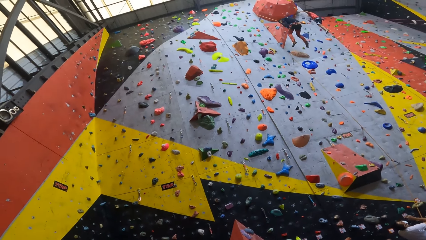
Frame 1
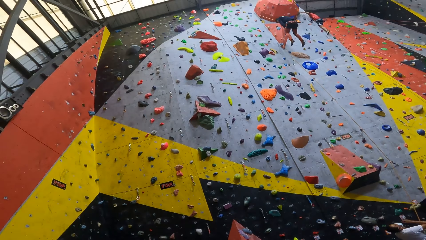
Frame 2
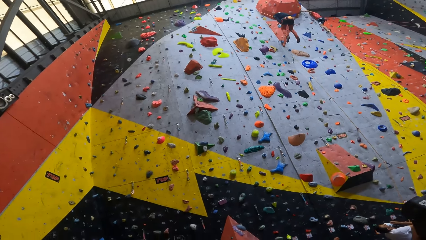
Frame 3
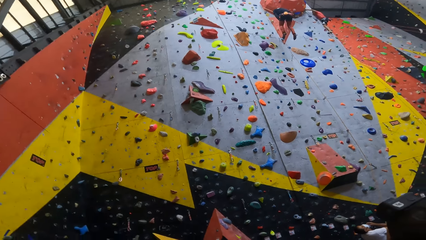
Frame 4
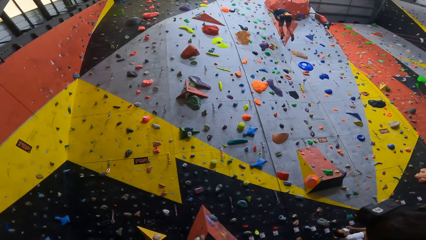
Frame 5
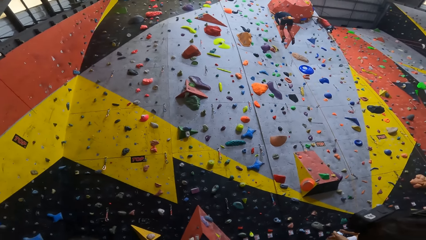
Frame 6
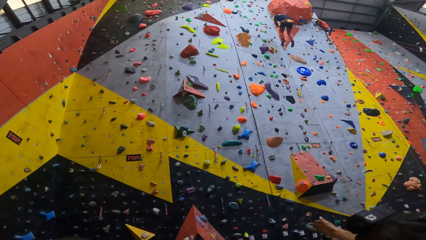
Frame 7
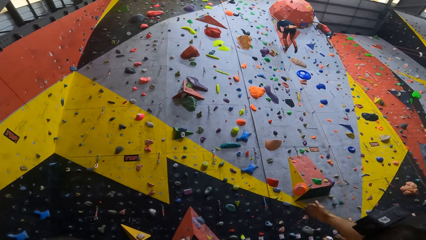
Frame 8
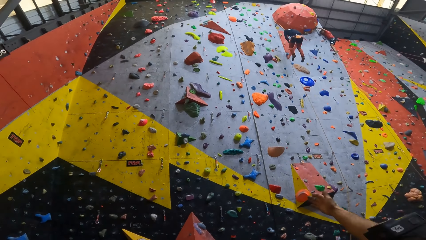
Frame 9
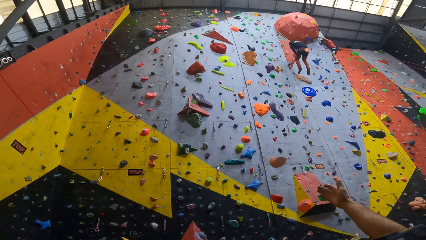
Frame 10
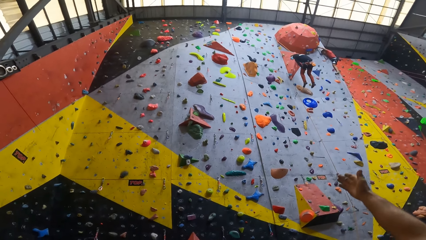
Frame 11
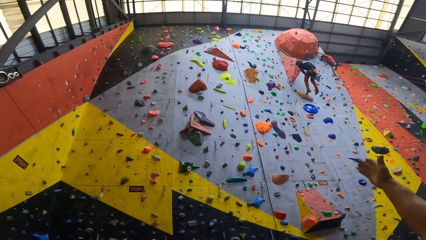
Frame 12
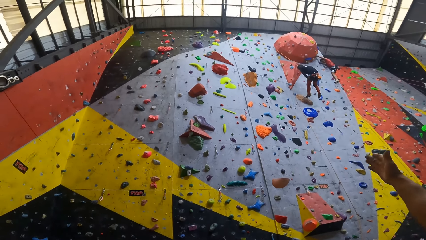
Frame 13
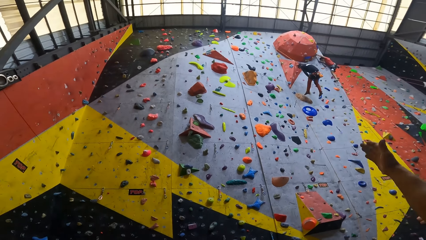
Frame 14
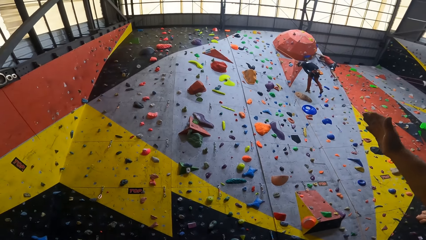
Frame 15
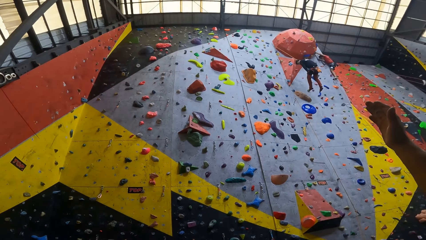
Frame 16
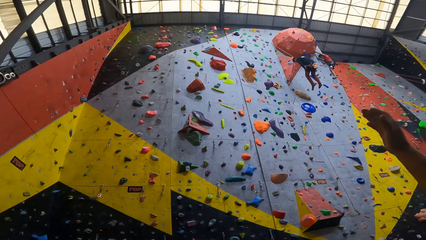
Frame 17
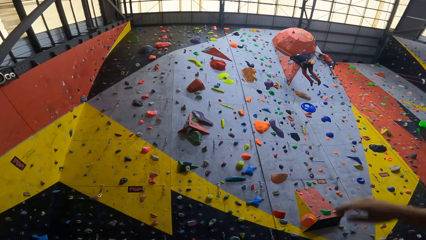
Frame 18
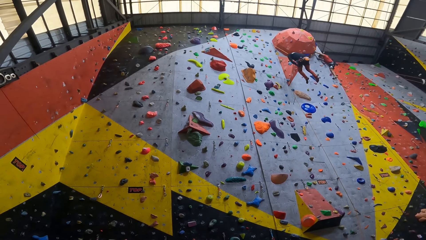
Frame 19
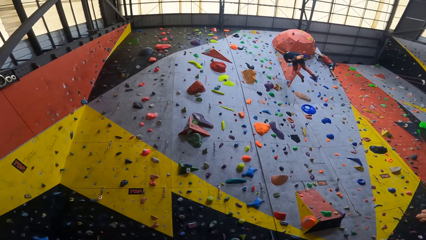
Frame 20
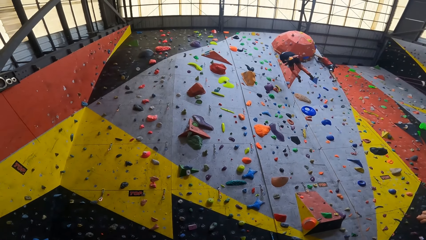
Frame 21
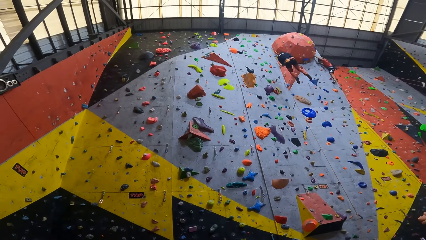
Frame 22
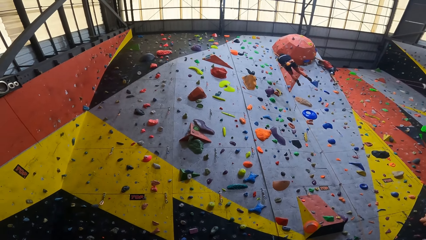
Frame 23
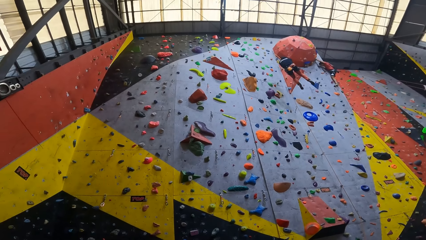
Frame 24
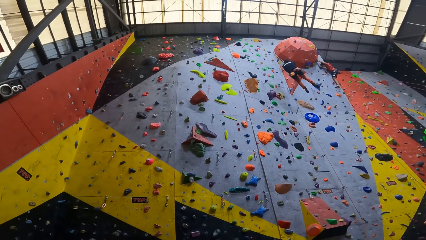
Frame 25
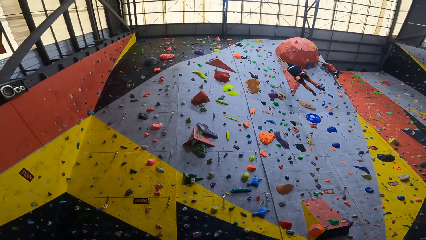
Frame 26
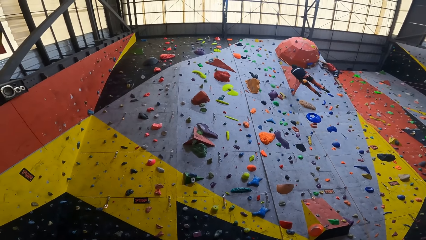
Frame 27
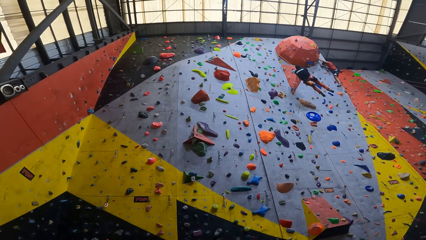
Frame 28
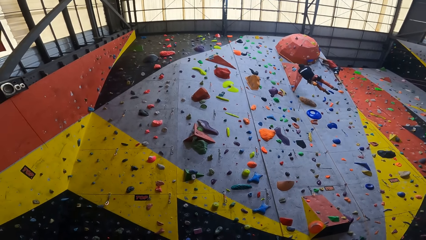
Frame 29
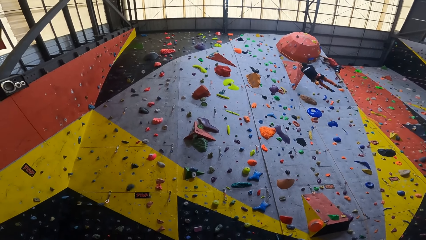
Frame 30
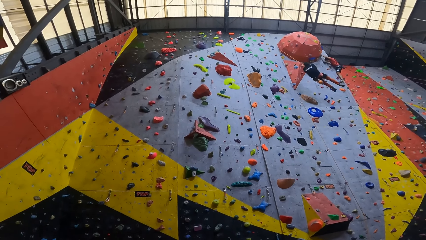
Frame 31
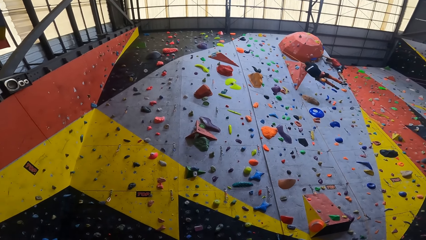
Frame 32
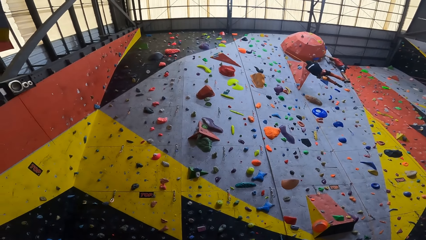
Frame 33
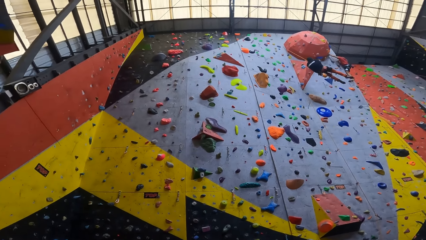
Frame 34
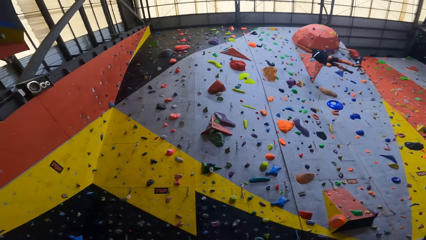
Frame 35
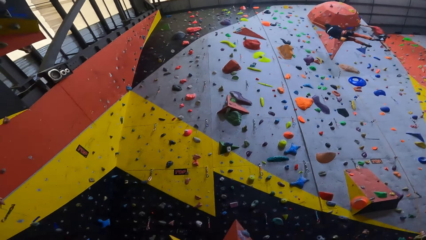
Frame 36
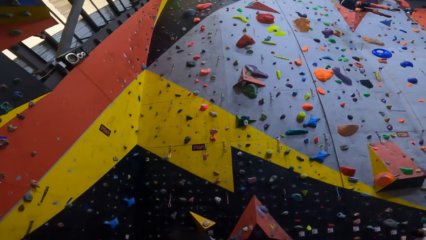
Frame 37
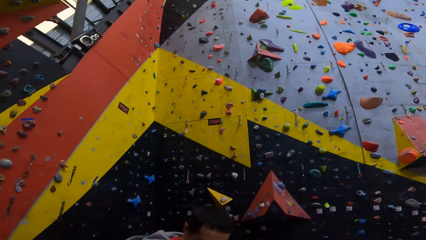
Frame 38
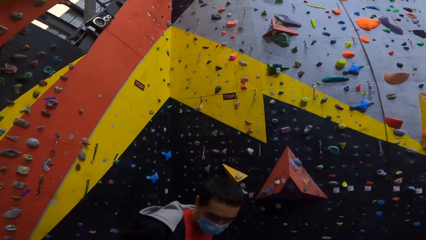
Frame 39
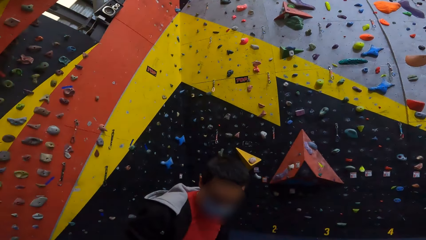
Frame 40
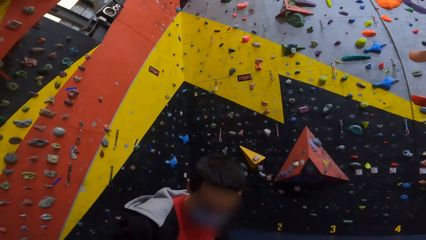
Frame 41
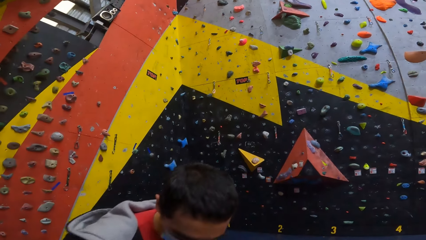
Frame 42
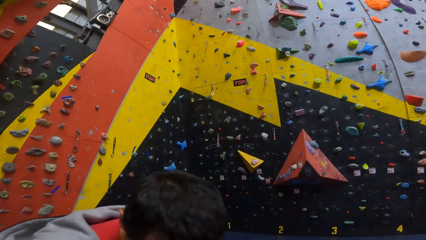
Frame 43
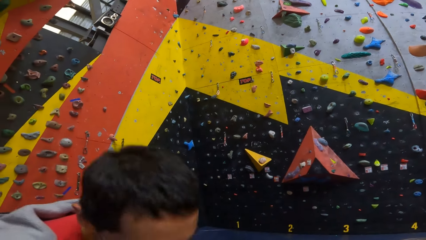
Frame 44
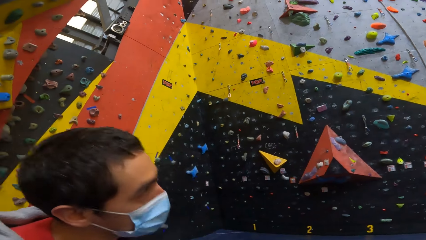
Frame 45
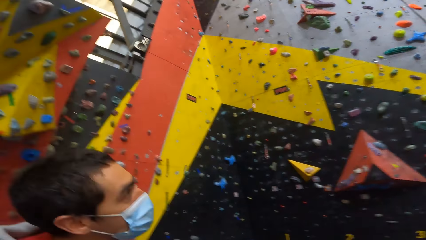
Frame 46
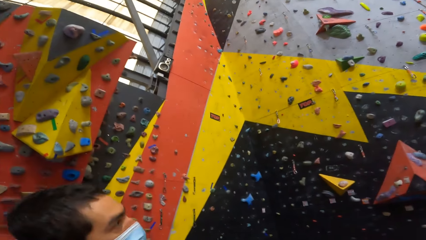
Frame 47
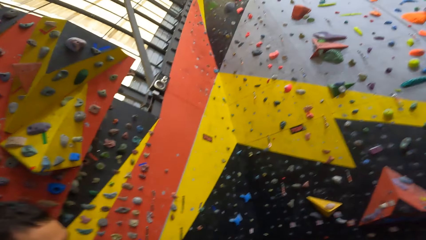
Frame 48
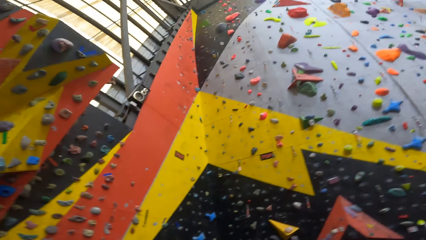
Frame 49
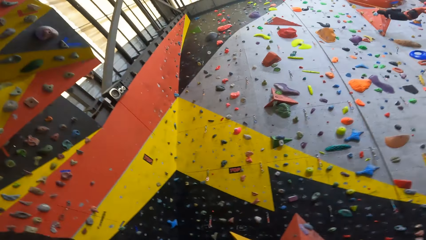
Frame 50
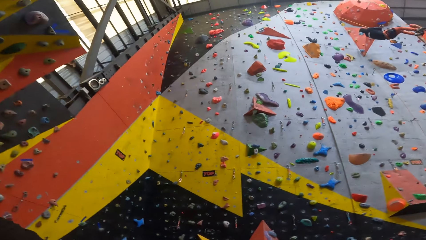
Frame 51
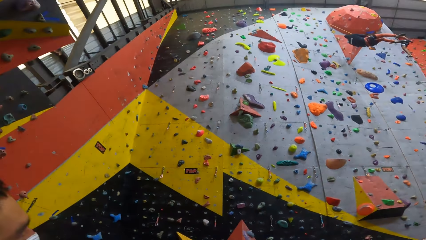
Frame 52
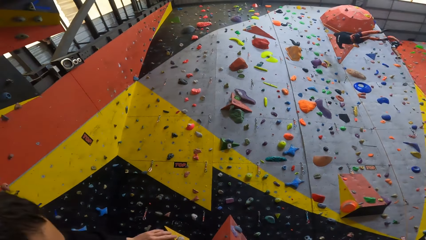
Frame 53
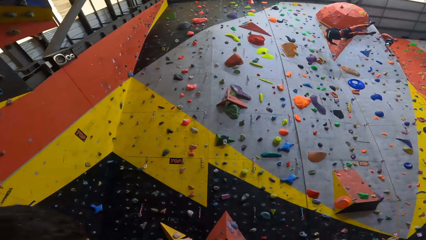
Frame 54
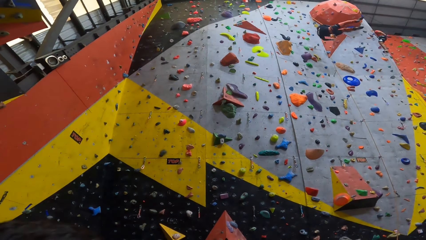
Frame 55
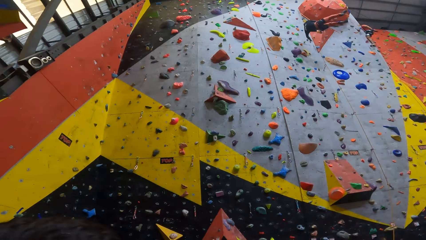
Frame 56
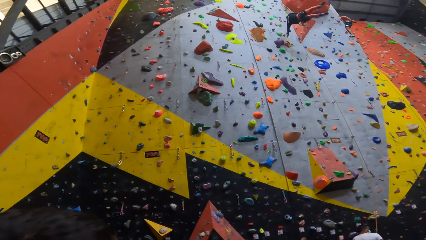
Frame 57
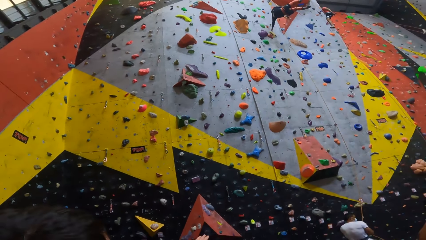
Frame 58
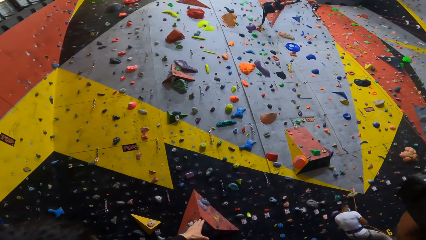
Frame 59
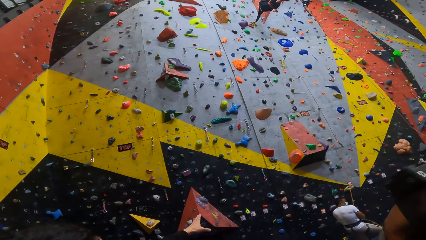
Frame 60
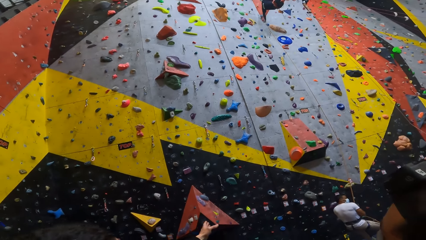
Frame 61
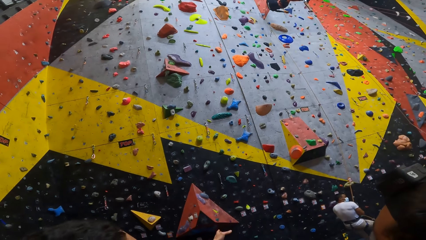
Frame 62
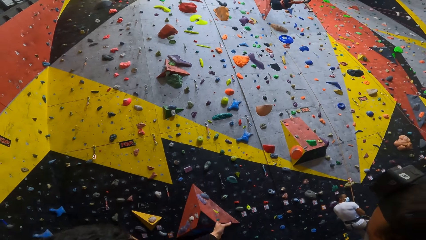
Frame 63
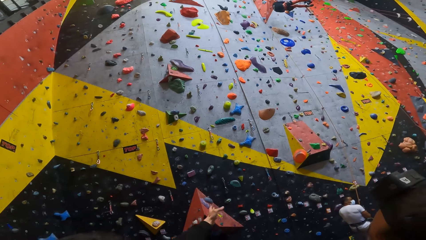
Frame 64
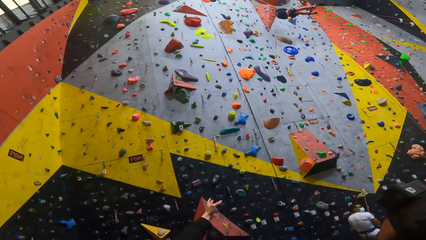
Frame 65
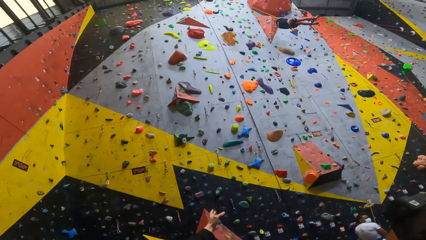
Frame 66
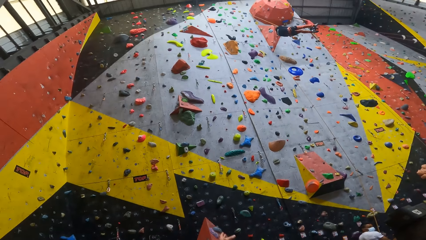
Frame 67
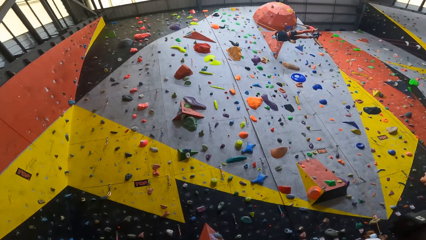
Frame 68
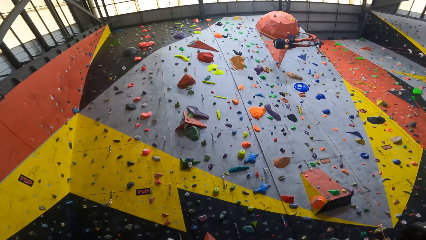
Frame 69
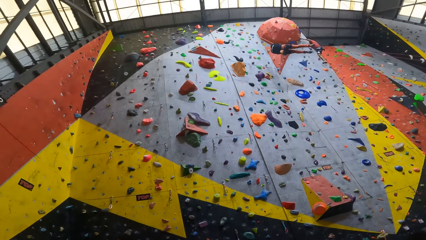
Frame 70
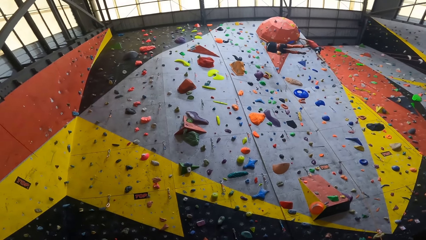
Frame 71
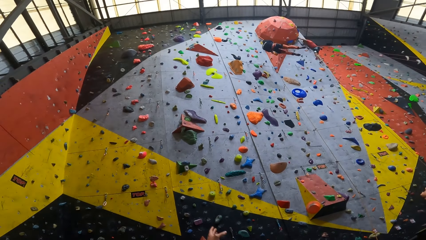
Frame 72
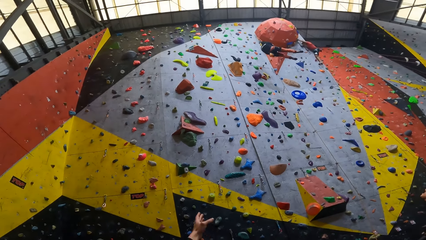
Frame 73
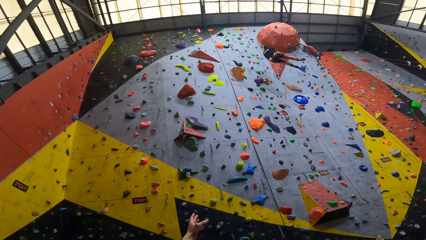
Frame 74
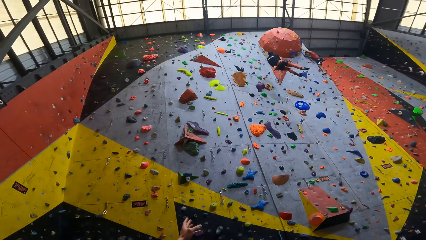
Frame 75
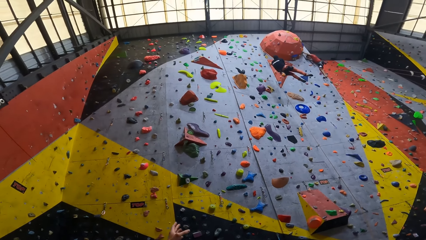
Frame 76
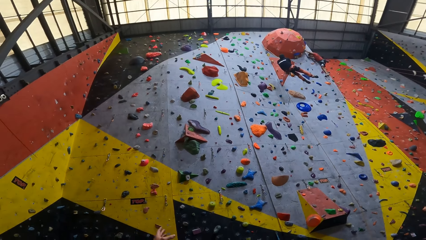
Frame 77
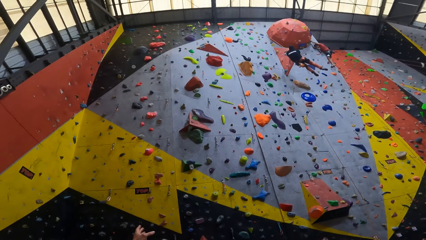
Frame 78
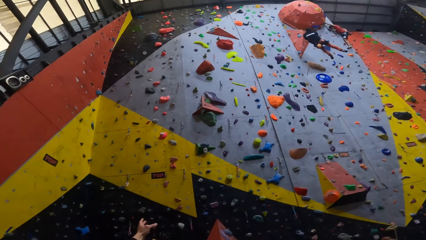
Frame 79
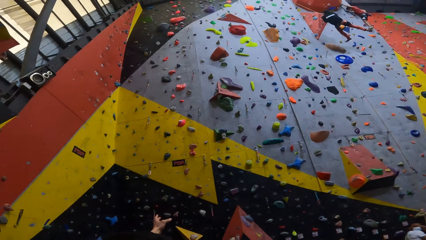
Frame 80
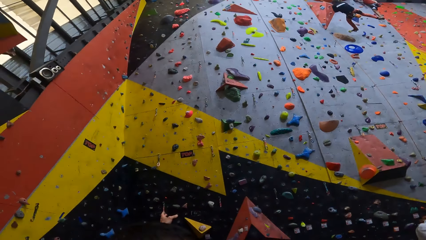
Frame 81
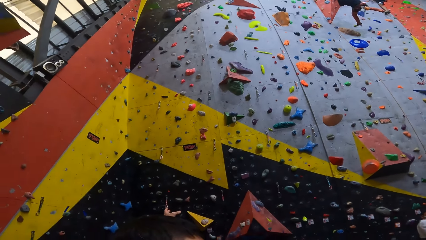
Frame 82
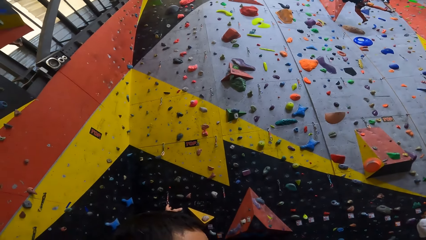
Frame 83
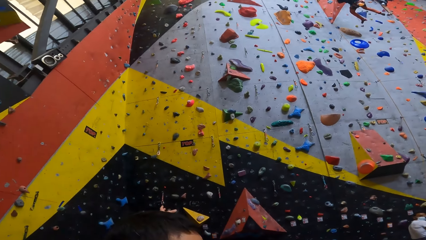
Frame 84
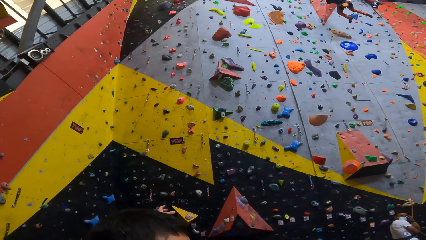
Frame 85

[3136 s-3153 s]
A man points up. The camera wearer looks at another man. They look up the wall.
